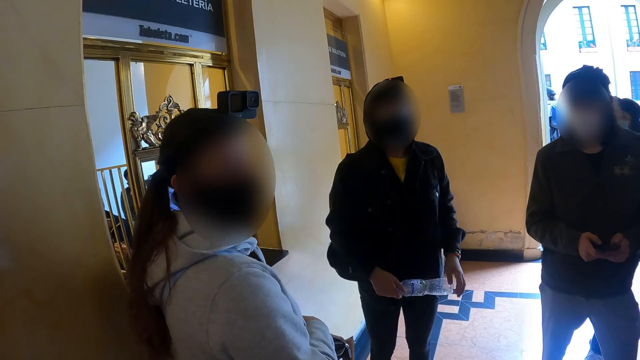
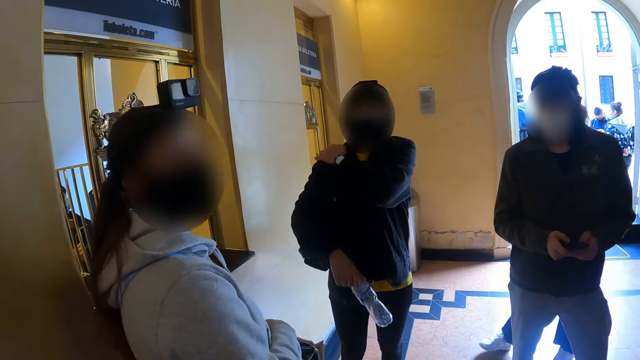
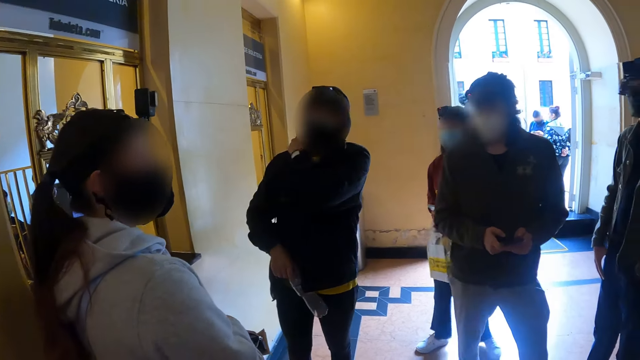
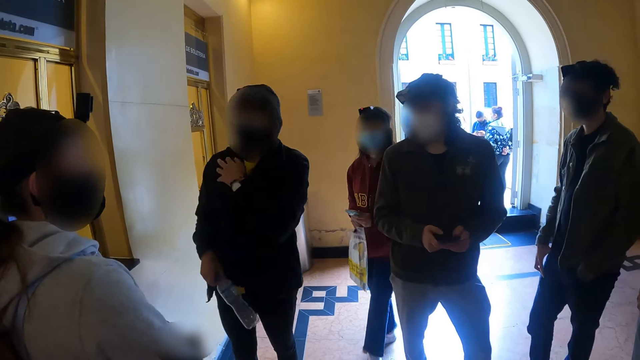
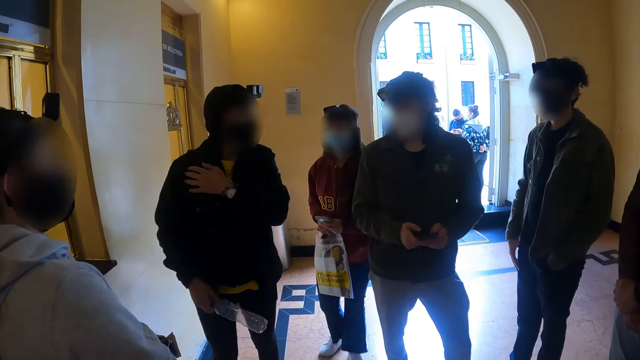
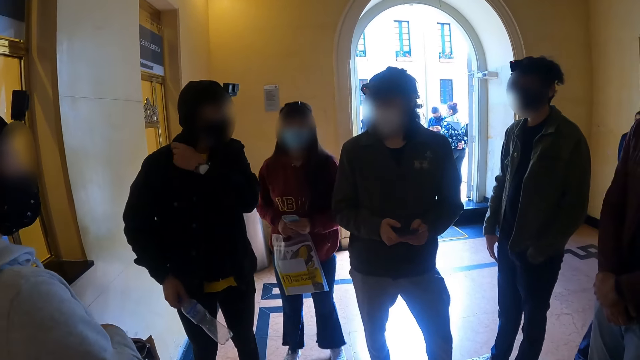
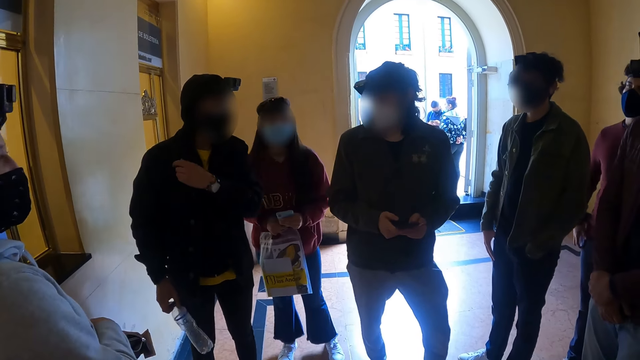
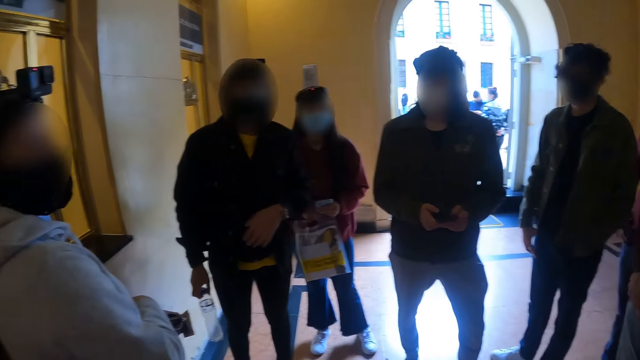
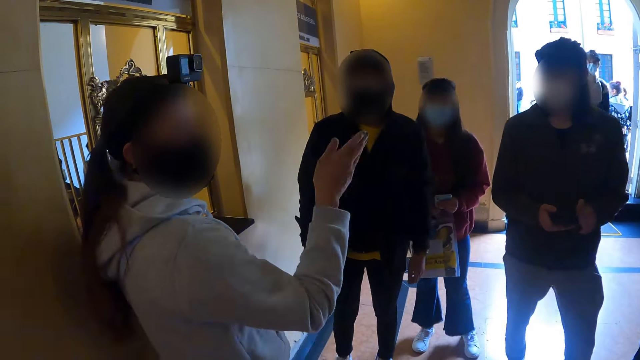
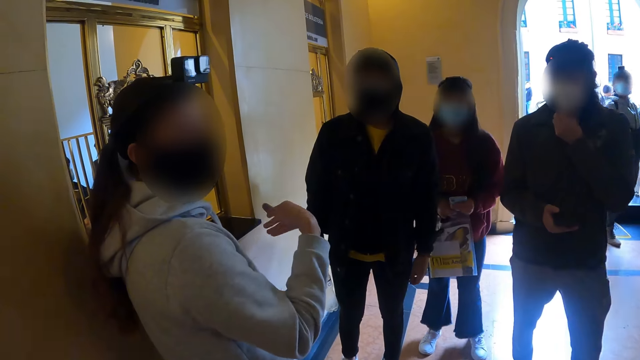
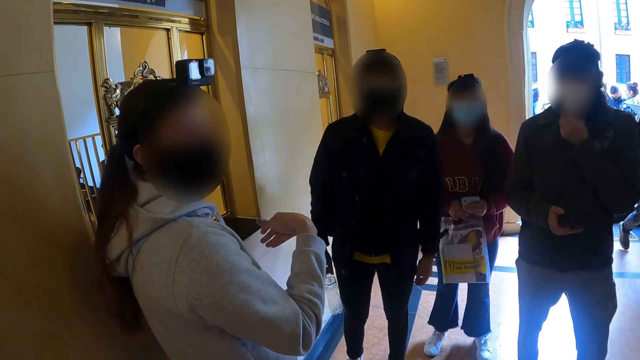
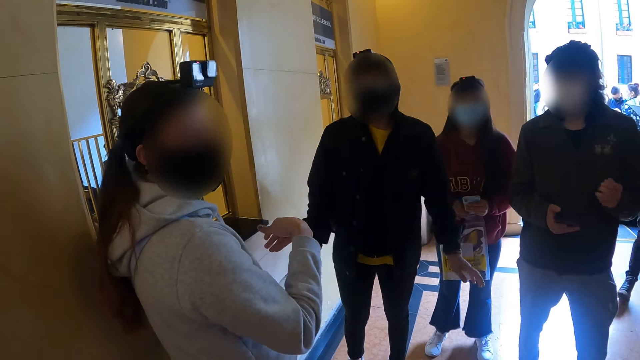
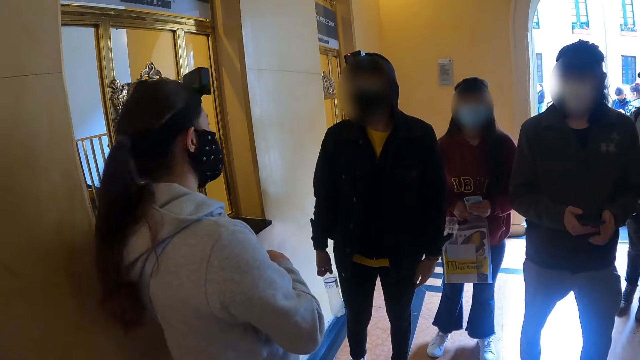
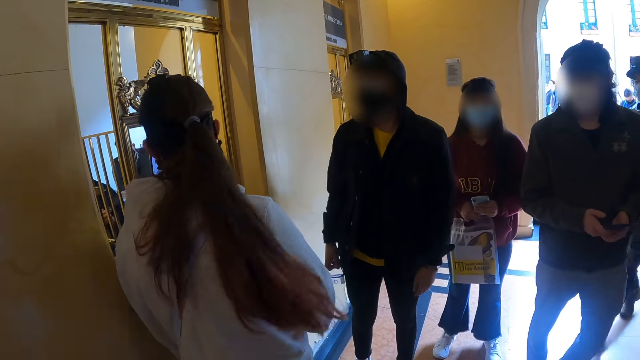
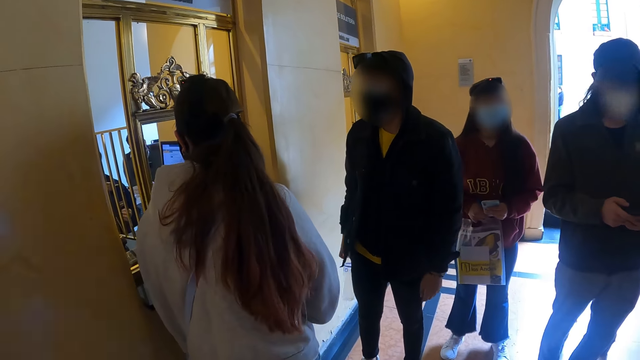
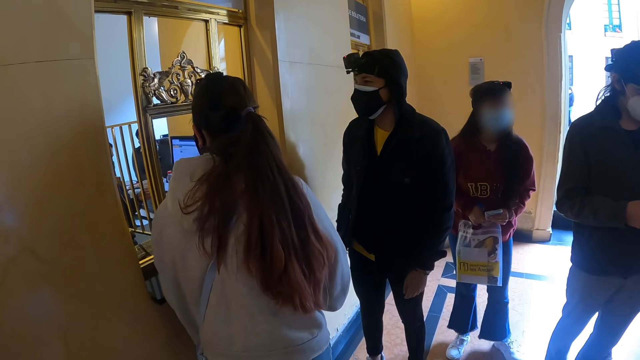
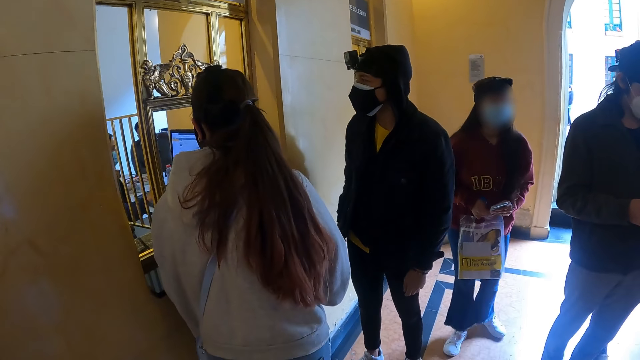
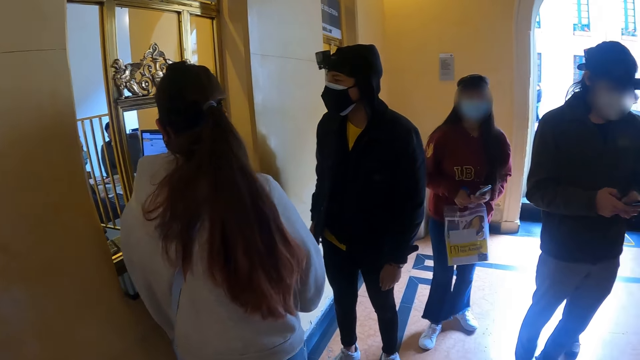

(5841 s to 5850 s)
A person moves close to another person. A third person moves the pack bag. A fourth person moves close to the second person. A fifth person talks to the third person. The third person moves the bottle.

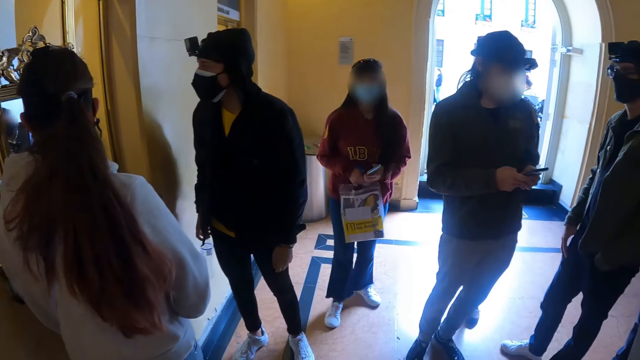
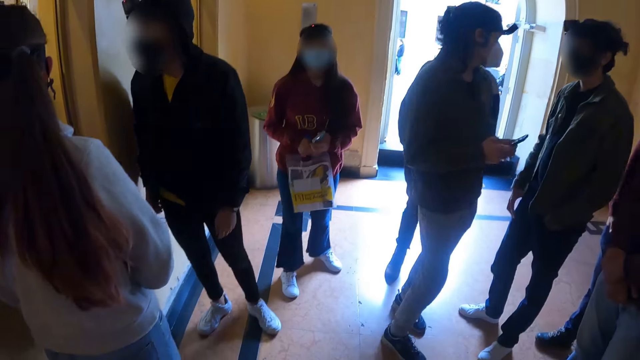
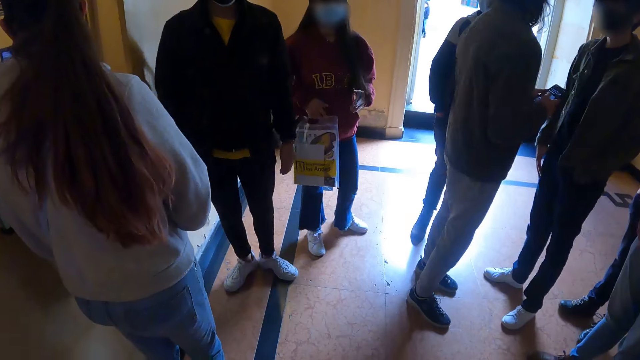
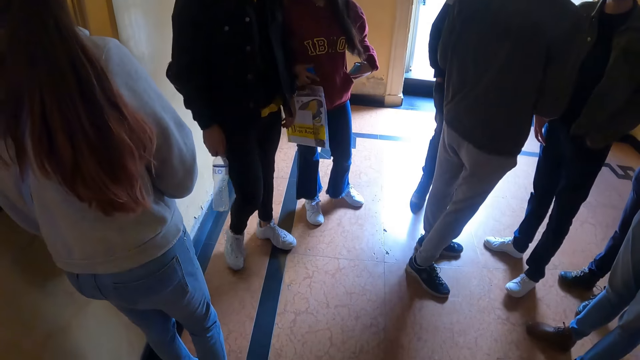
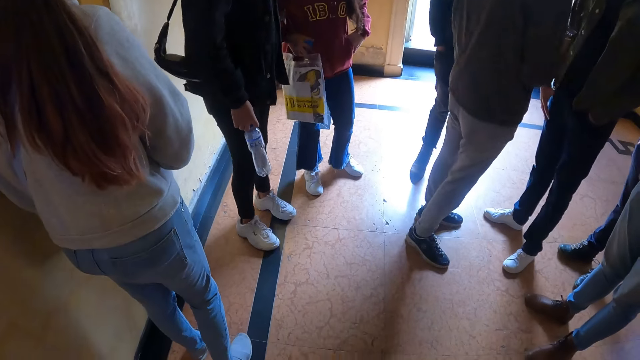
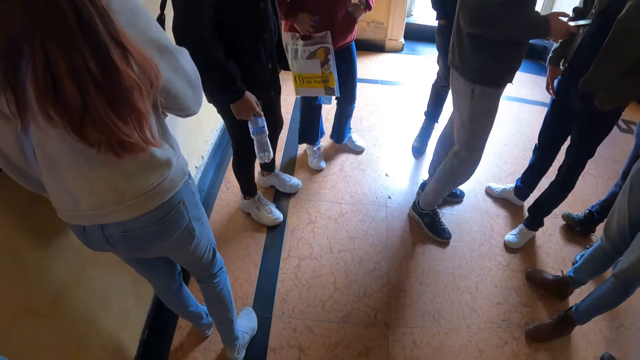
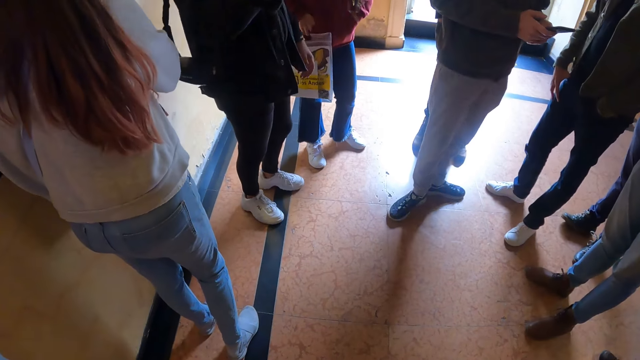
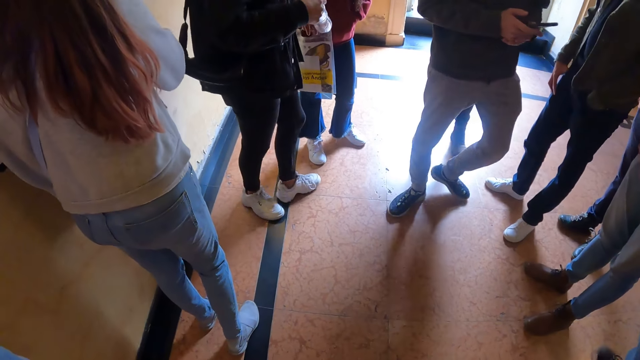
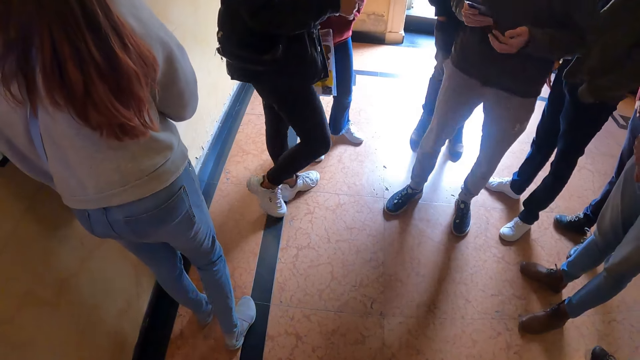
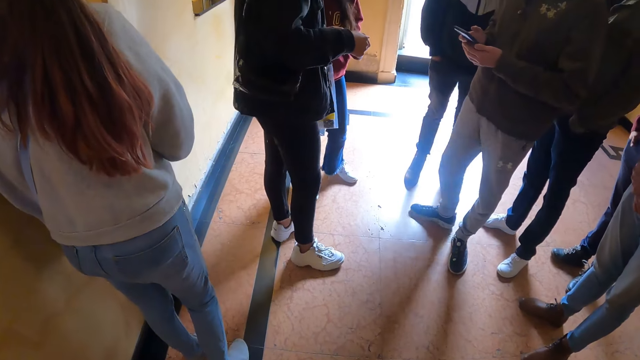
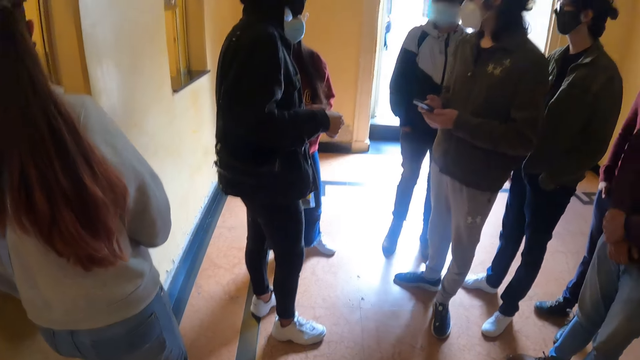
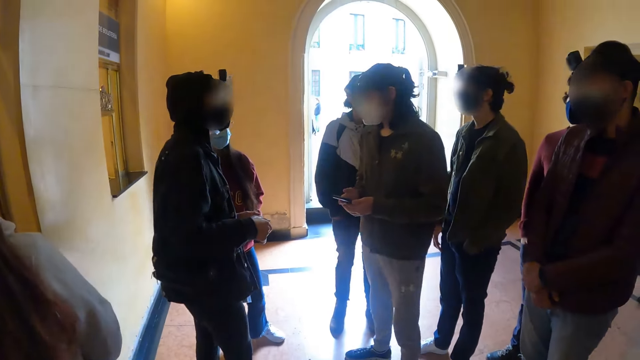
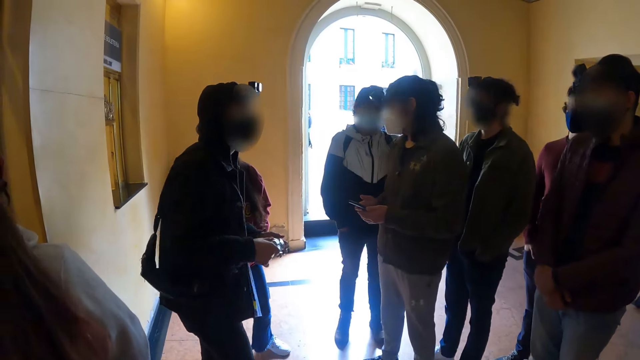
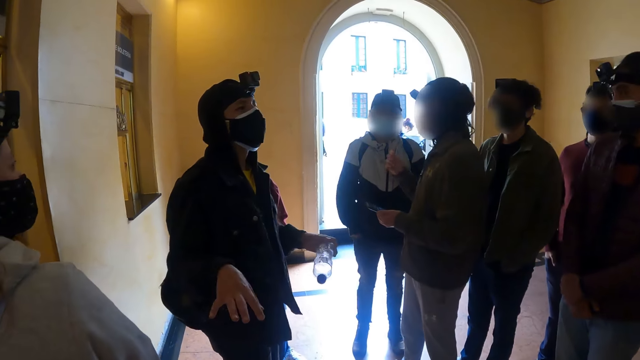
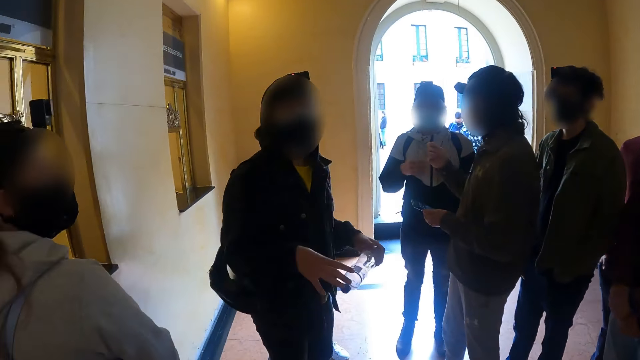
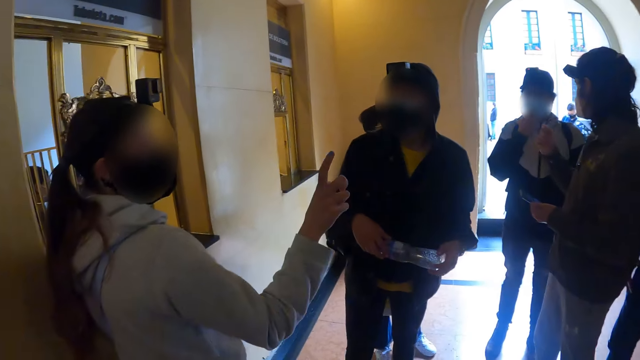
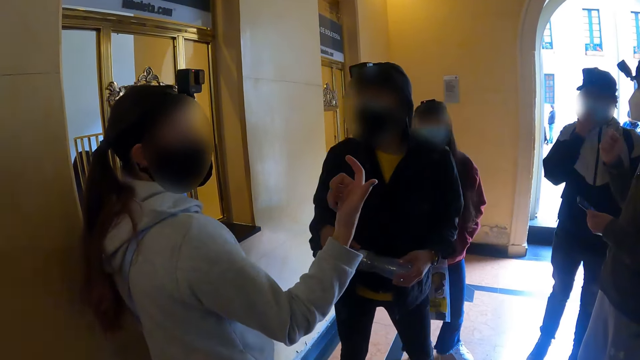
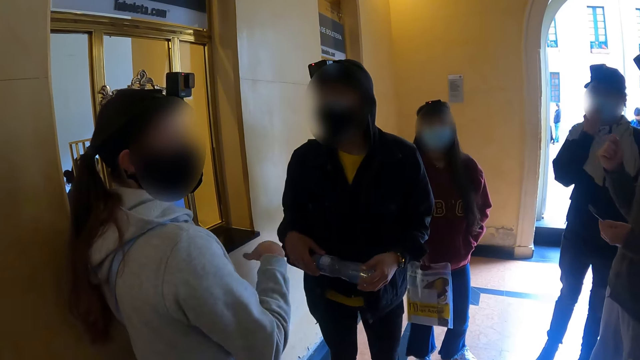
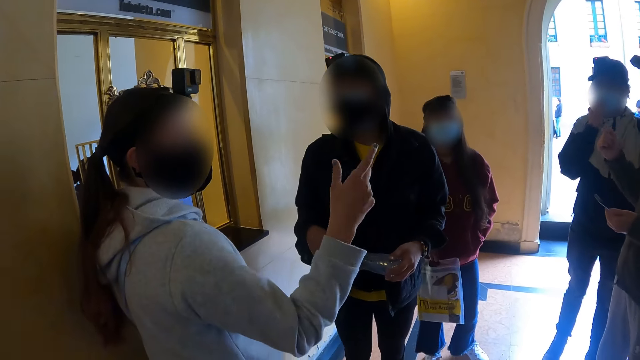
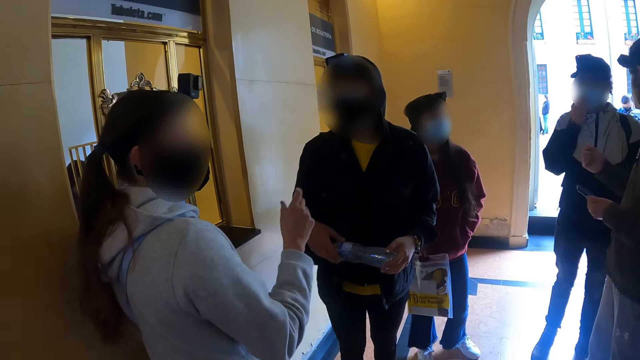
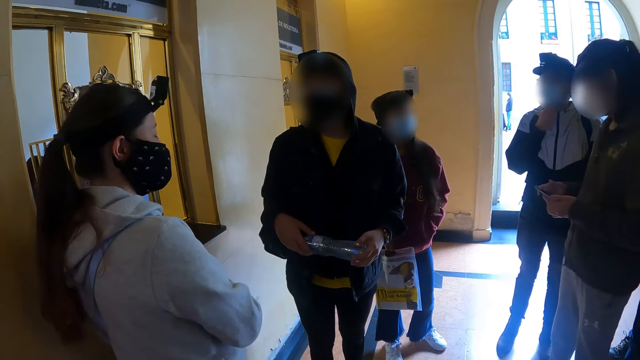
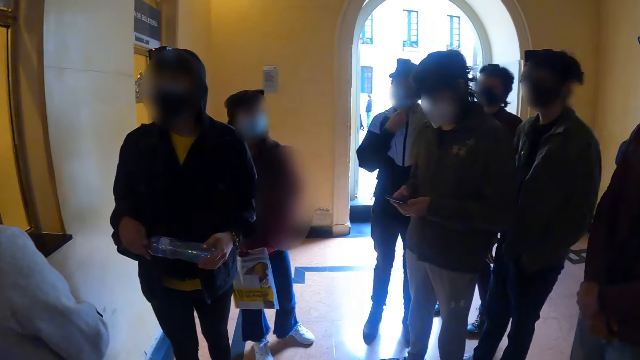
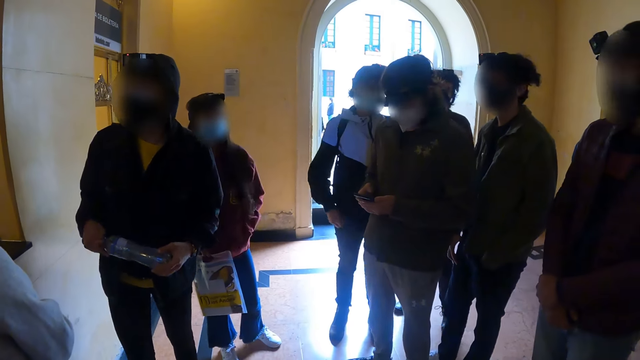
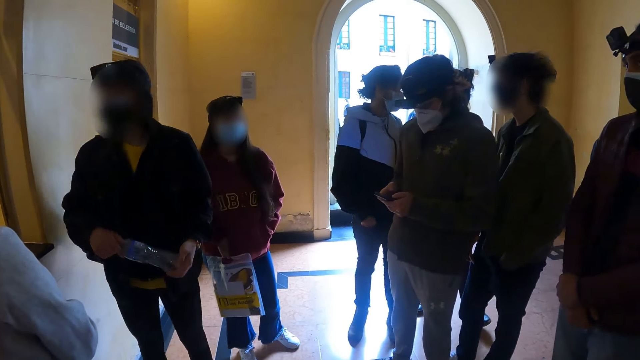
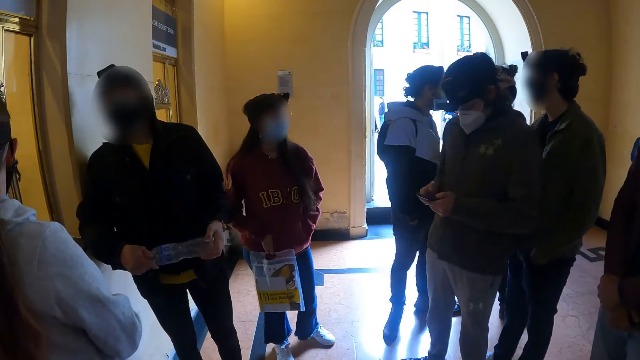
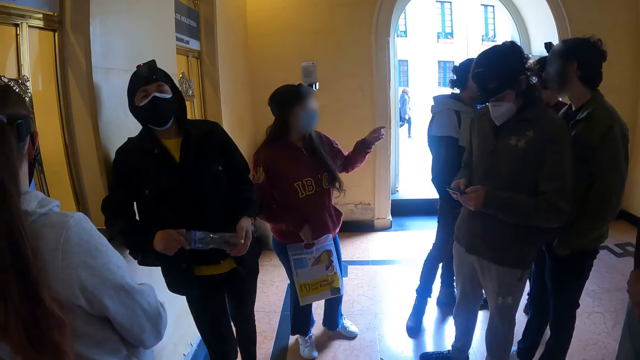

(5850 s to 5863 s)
A person uses the phone. Another person moves near a third person. The third person moves the hand on the bottle. A fourth person talks to the third person. A woman moves her hand continuously. A fifth person moves the hand from the face.
